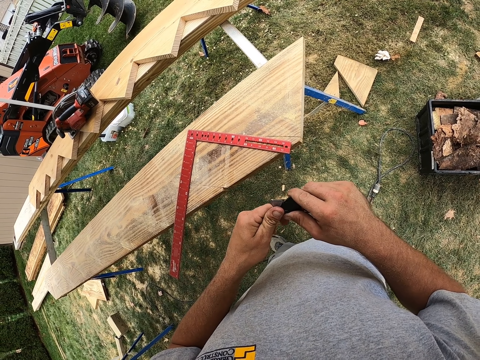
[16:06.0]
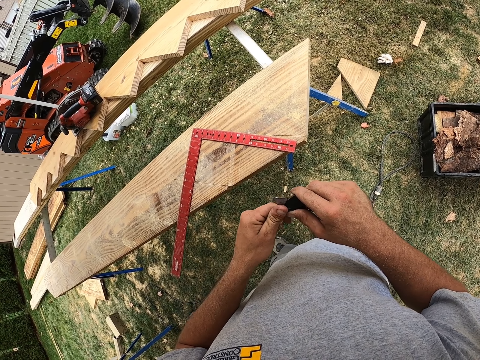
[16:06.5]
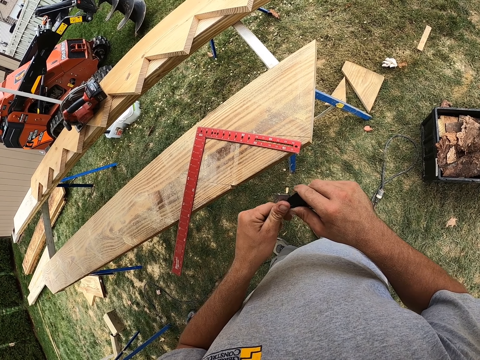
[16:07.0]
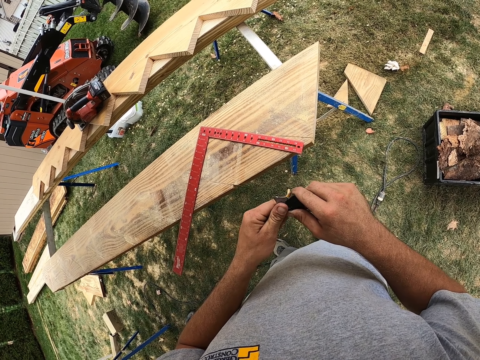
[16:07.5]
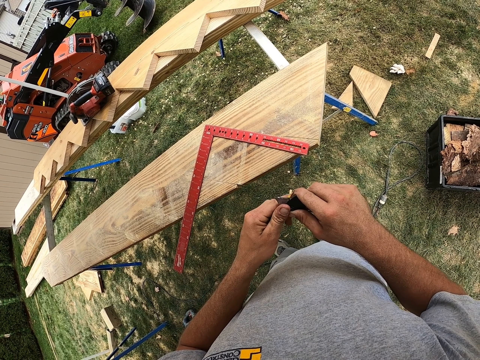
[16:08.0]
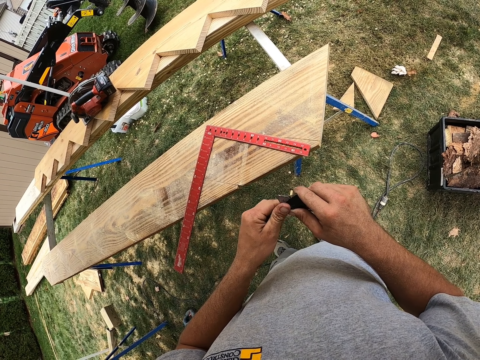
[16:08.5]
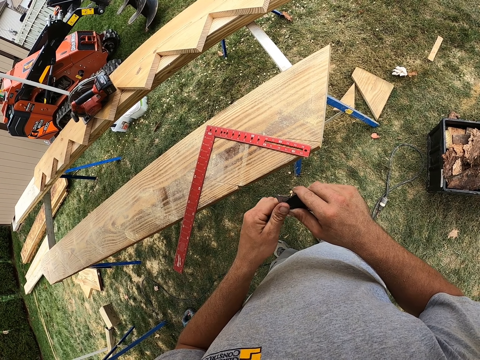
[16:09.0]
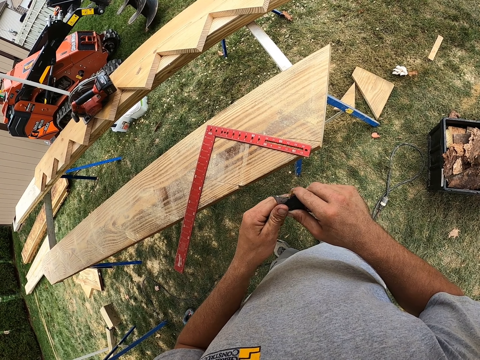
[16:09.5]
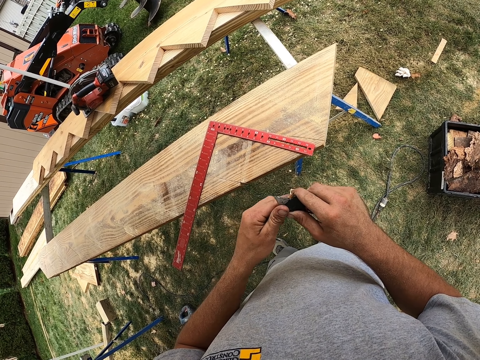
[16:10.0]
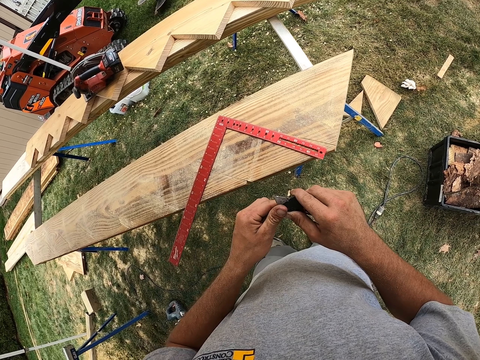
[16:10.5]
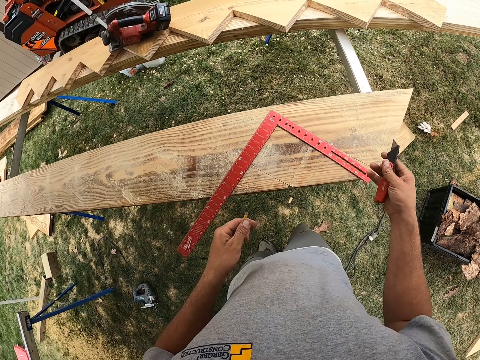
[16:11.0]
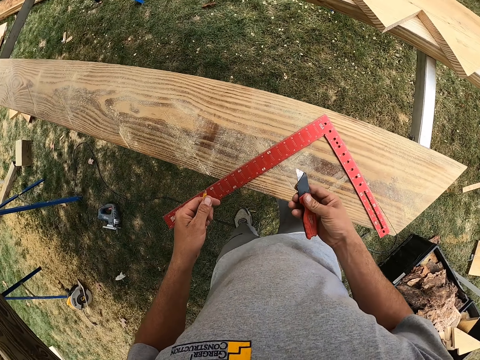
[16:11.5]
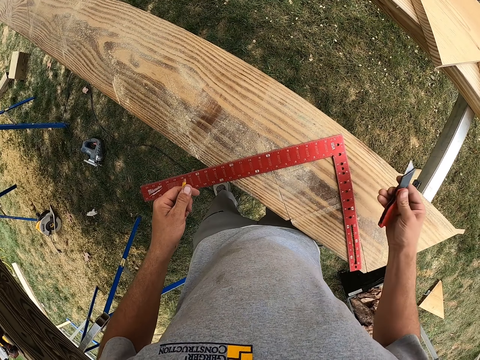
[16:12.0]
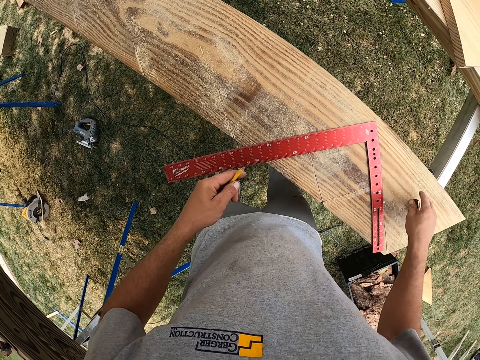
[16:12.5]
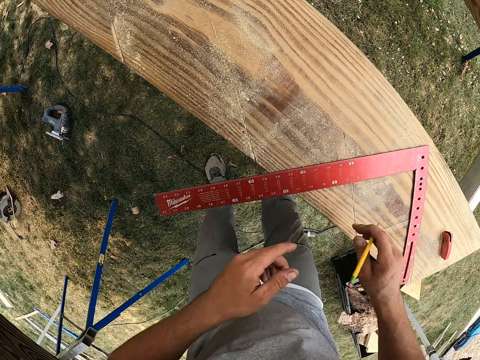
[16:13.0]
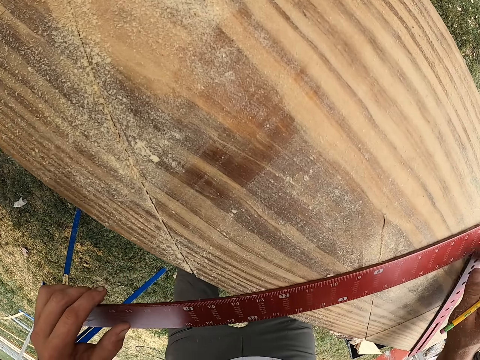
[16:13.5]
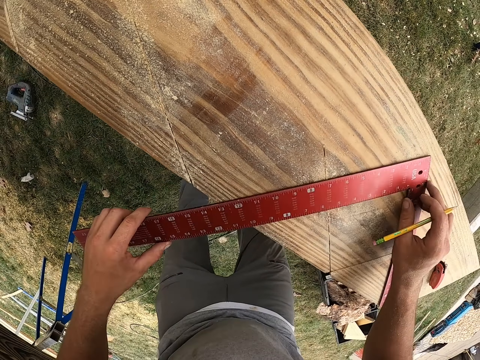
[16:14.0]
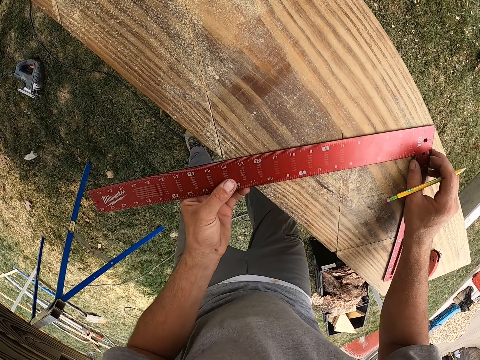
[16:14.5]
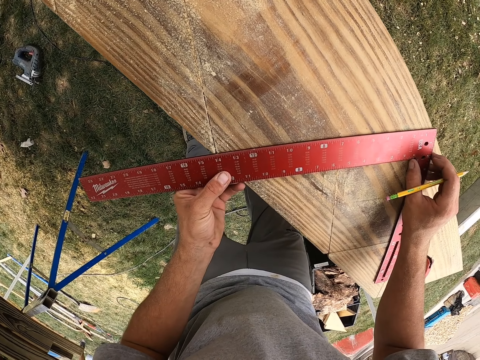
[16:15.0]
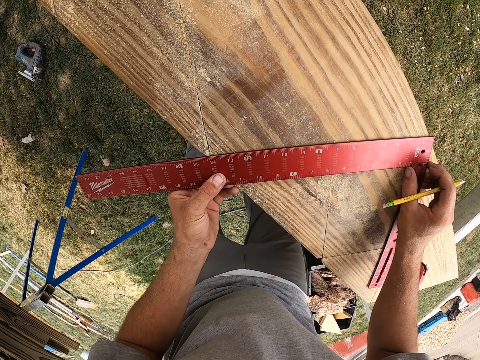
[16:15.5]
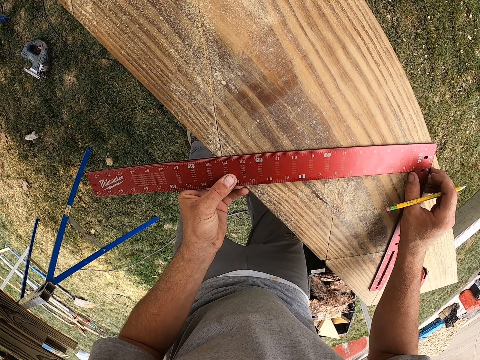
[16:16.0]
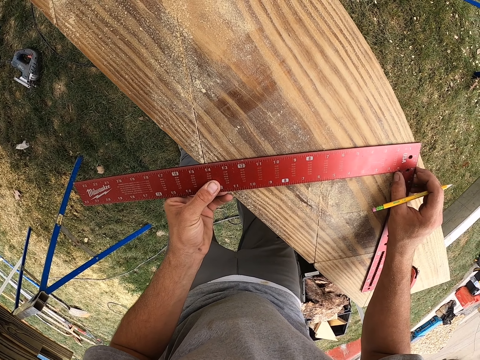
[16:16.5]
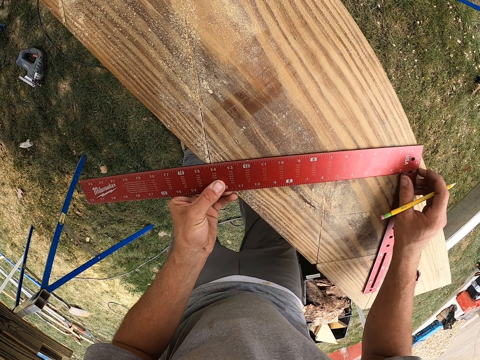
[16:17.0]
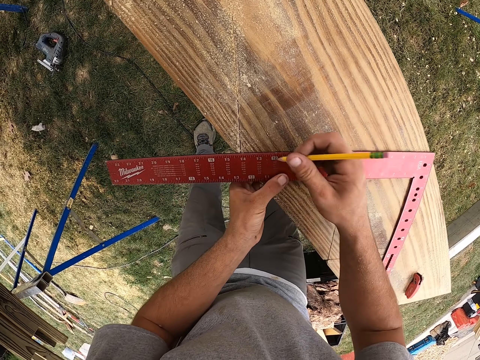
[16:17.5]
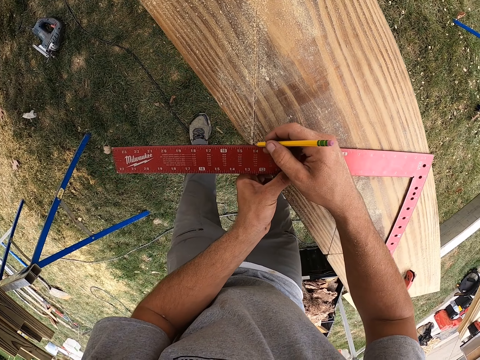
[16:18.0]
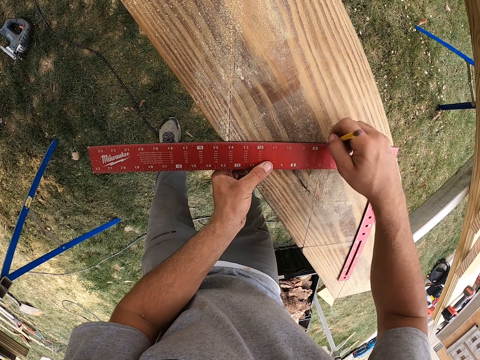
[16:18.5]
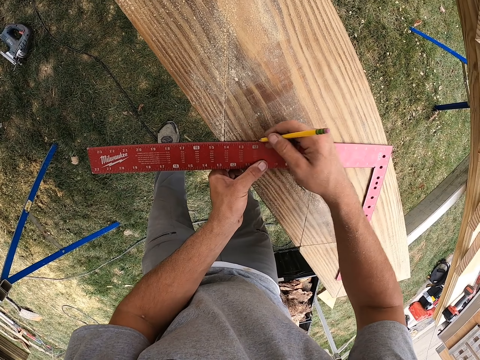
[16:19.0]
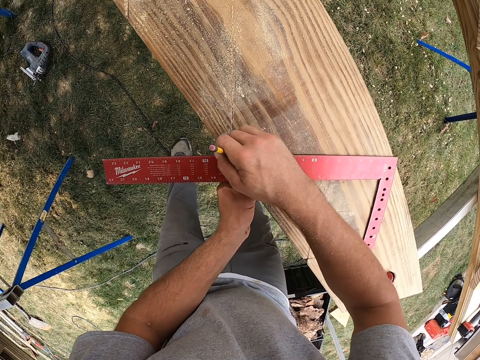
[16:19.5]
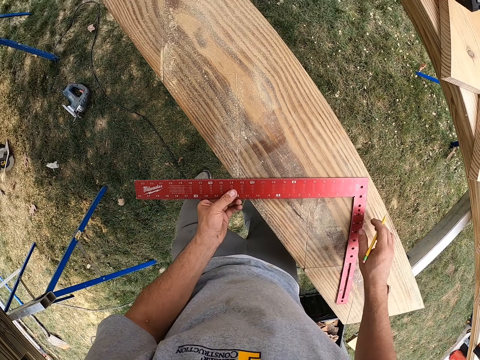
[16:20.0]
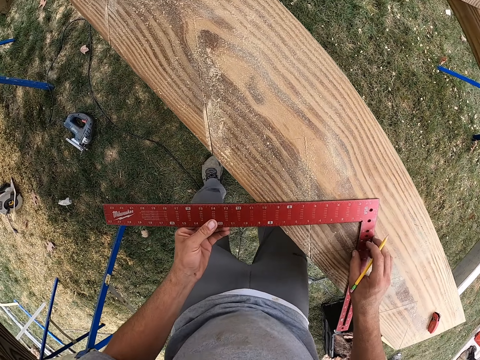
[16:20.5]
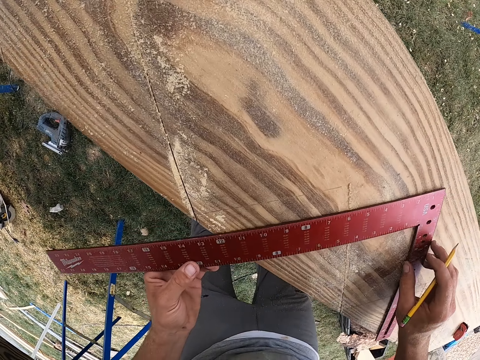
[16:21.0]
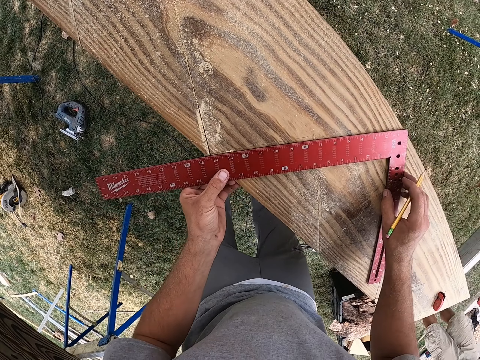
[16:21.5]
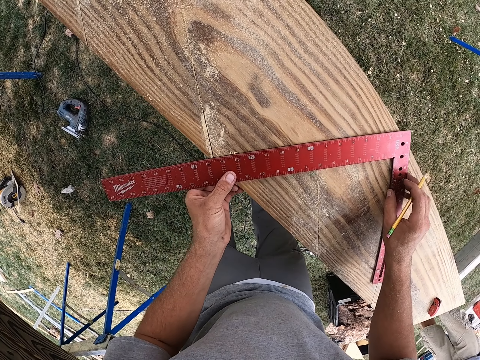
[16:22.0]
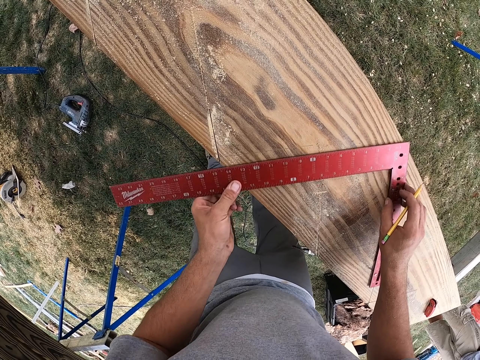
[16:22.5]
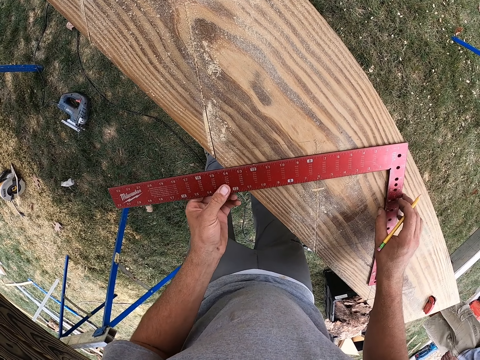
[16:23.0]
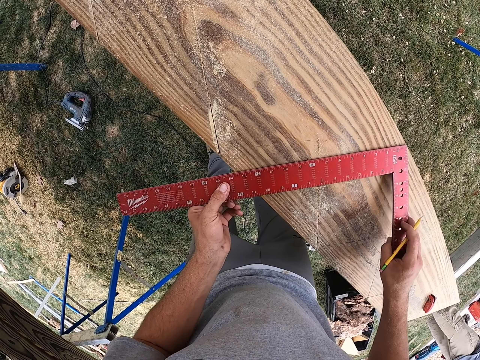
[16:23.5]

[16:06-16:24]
The camera wearer walks towards a wood. He shakes a utility knife or pocket knife. He folds the pocket knife. He places the pocket knife on a timber. He transfers the pencil to his right hand. He moves an L-ruler or try square on the timber. He adjusts the try square on the timber. He marks the timber with a pencil. He walks near the wood. He moves the try square on the timber. He adjusts the try square on the timber.

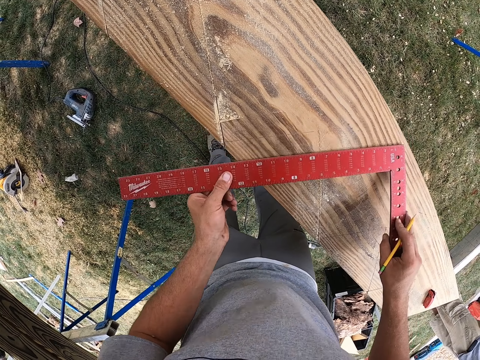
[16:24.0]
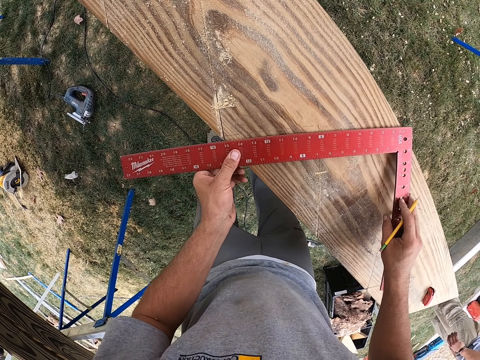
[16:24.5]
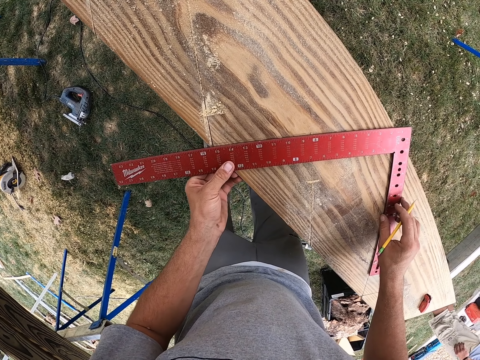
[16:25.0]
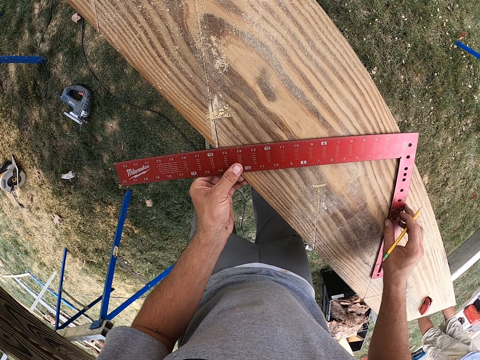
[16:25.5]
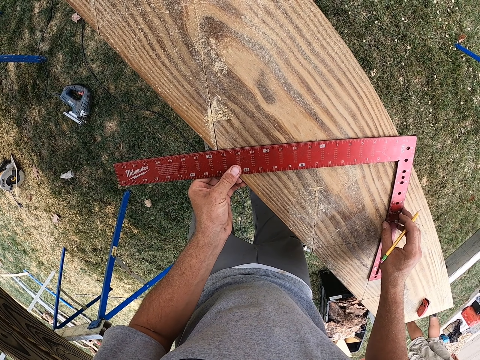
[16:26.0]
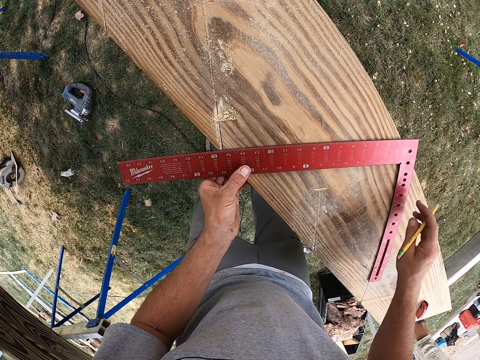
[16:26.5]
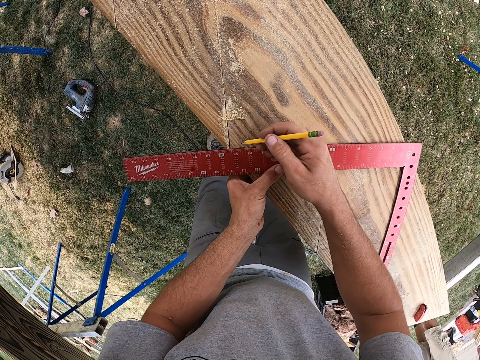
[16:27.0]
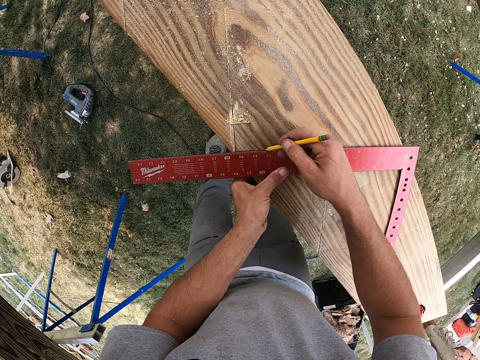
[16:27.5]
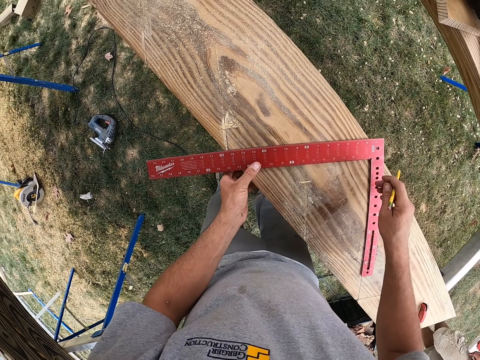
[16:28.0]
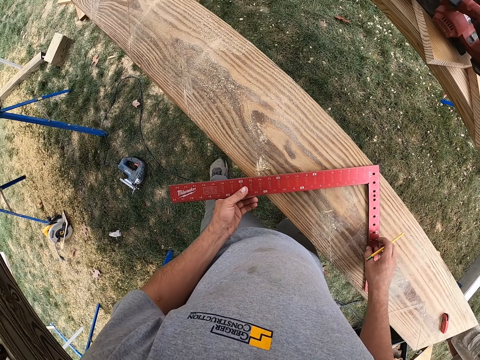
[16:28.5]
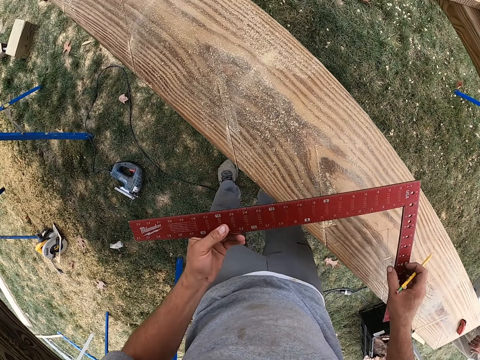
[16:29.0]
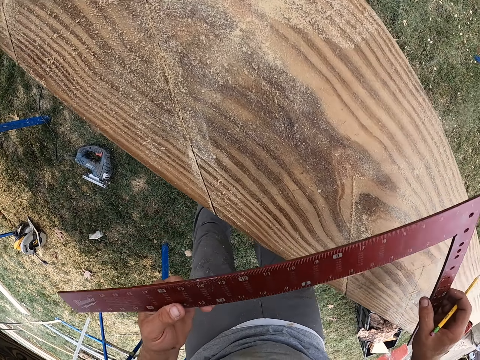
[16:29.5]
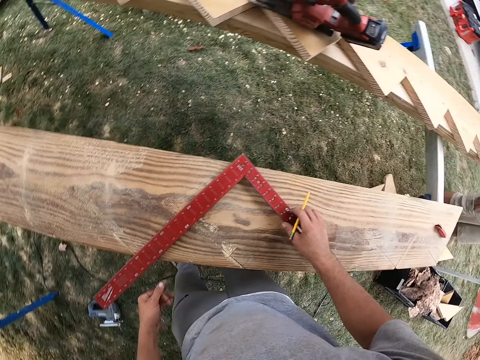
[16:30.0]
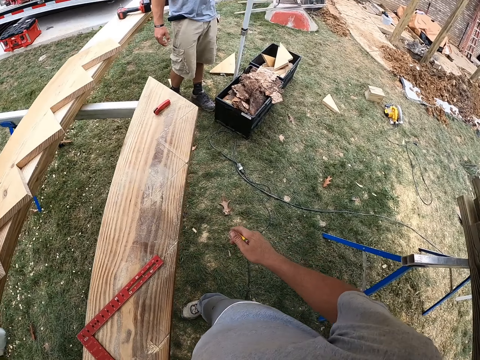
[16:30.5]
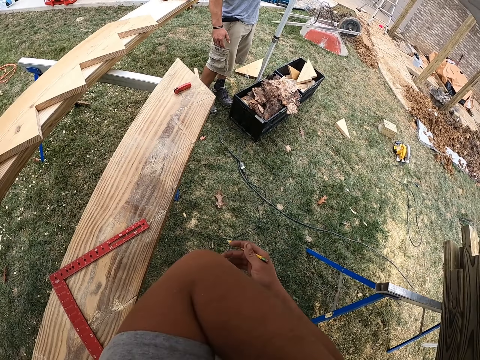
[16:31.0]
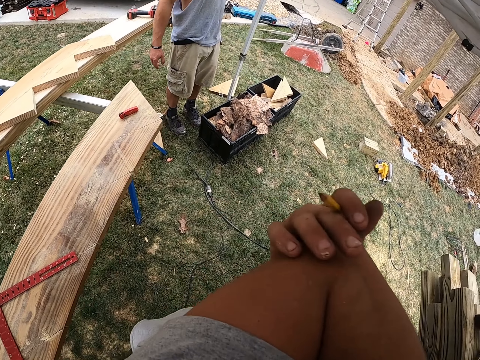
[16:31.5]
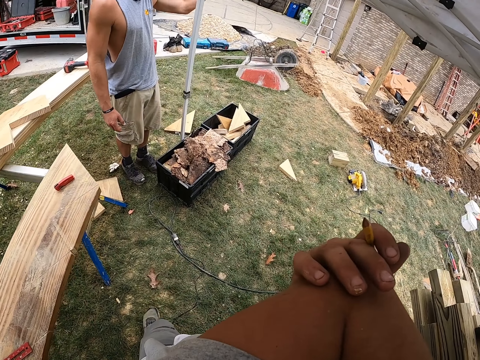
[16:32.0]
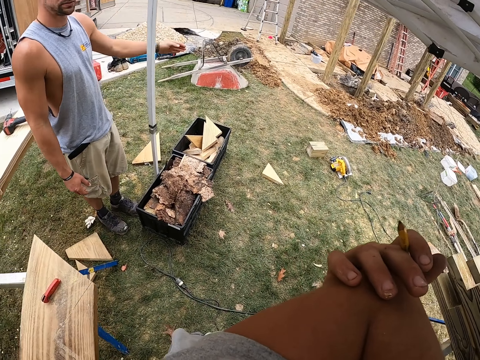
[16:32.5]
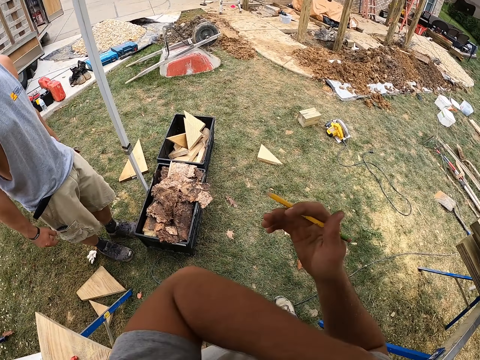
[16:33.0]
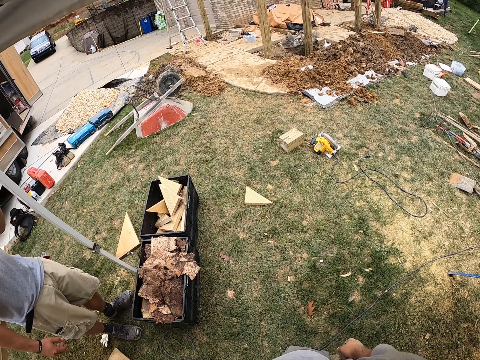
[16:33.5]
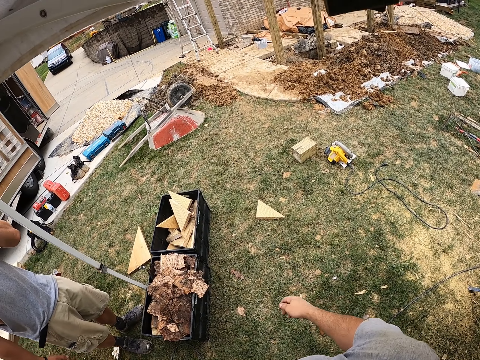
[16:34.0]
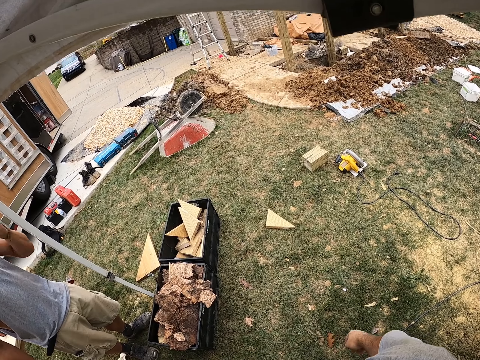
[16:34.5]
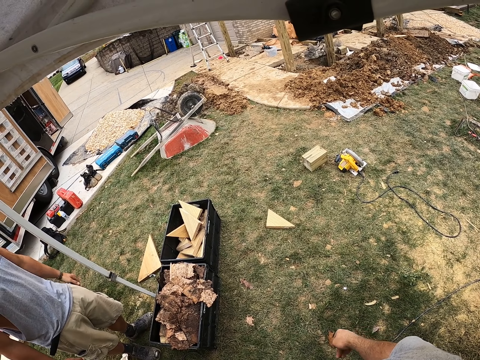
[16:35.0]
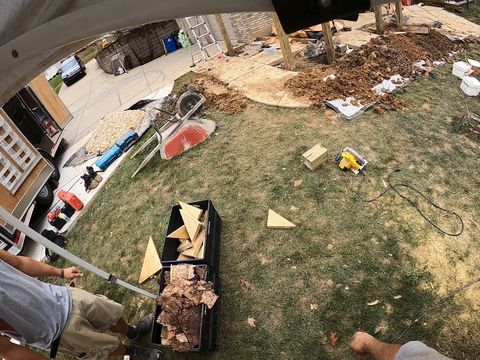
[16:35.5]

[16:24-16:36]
The camera wearer rubs the wood dust with a try square. He adjusts the try square on a timber. He marks the timber with a pencil. He walks near a wood, picks an L-ruler, moves forward, blows dirt in the wood and turns around. He places the try square on the timber. A man stands at the field. The camera wearer walks towards the man. He turns to the right. He scratches the body. He holds his left elbow. The man interacts with the camera wearer. The man gestures at the camera wearer. The camera wearer walks forward.
